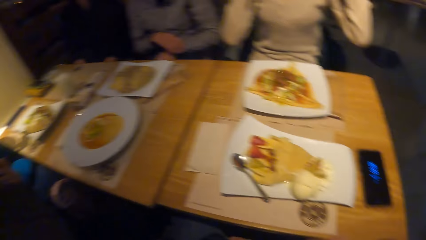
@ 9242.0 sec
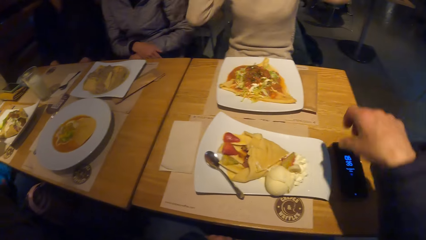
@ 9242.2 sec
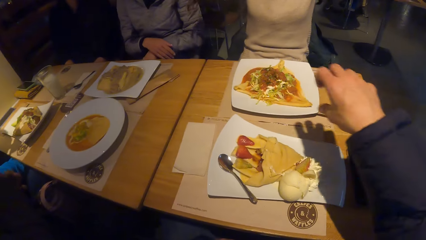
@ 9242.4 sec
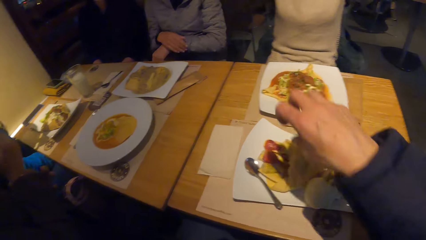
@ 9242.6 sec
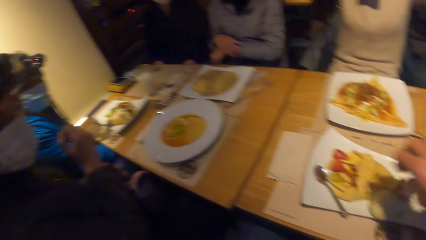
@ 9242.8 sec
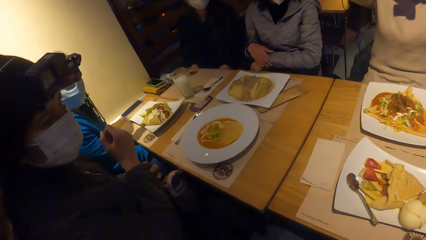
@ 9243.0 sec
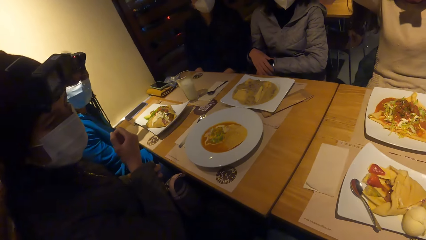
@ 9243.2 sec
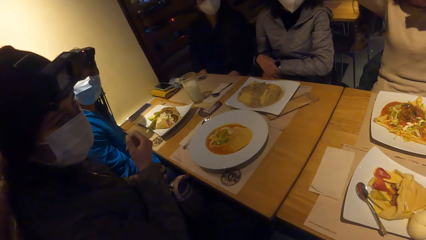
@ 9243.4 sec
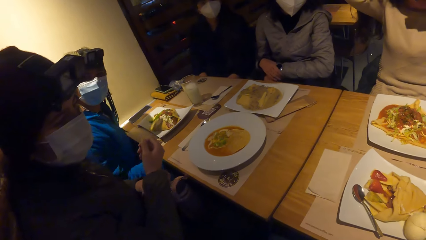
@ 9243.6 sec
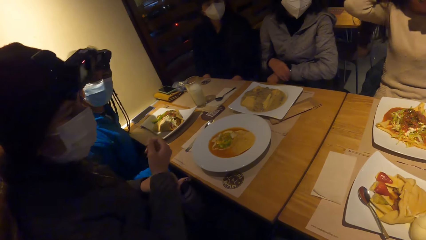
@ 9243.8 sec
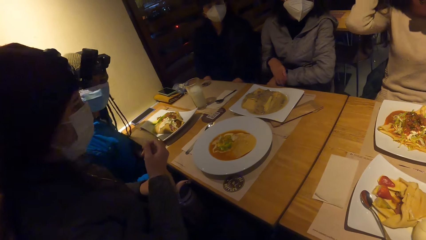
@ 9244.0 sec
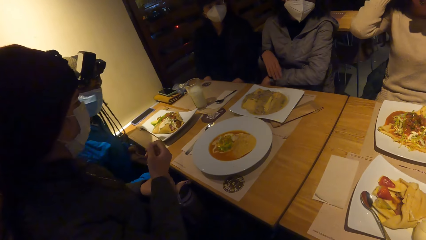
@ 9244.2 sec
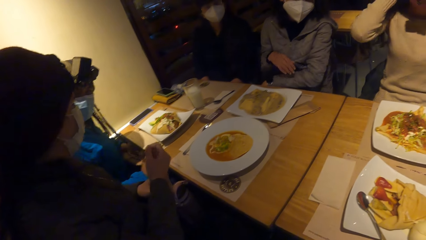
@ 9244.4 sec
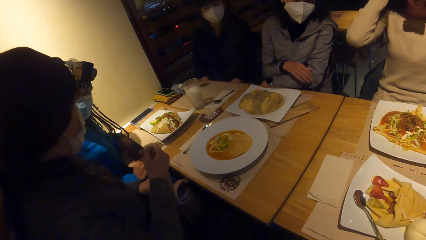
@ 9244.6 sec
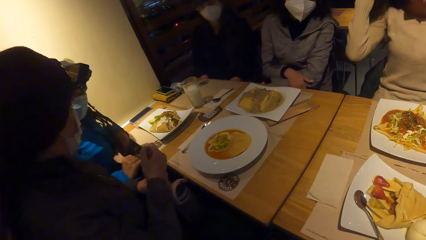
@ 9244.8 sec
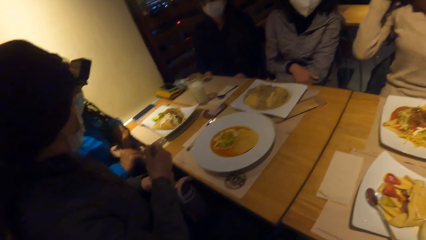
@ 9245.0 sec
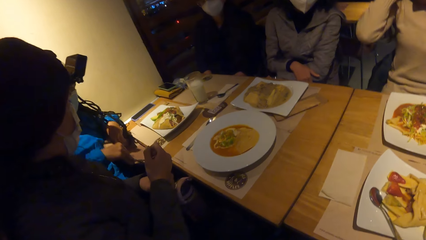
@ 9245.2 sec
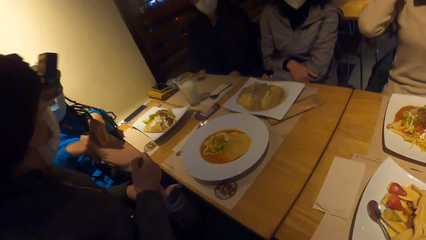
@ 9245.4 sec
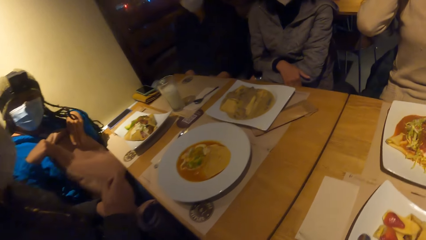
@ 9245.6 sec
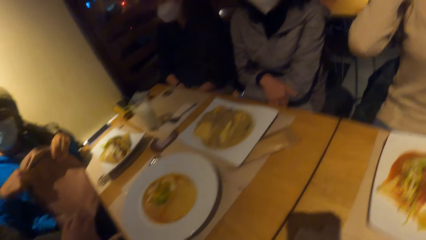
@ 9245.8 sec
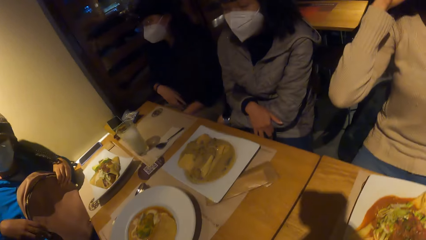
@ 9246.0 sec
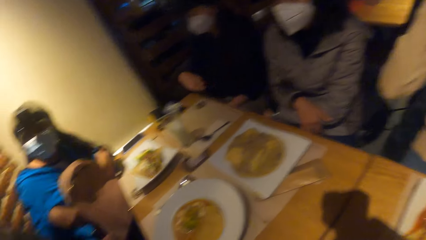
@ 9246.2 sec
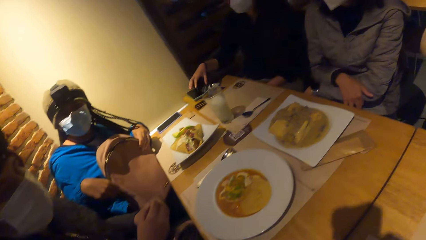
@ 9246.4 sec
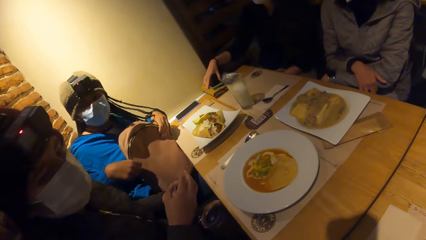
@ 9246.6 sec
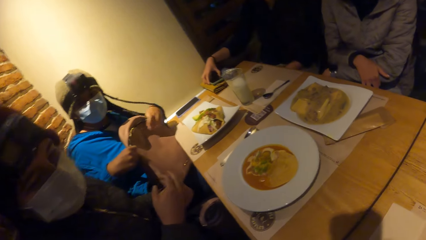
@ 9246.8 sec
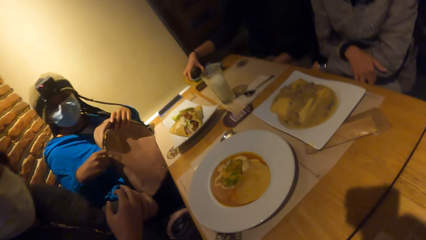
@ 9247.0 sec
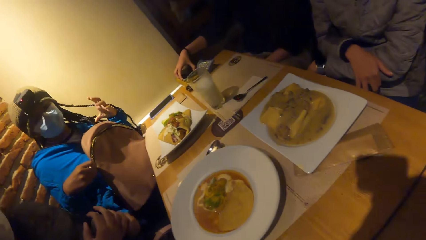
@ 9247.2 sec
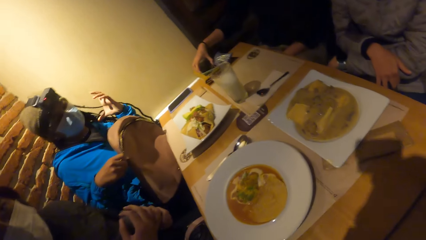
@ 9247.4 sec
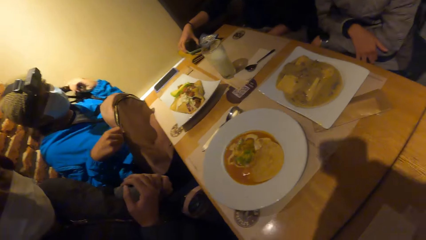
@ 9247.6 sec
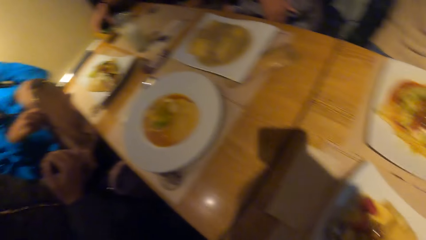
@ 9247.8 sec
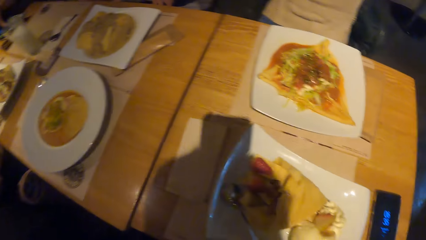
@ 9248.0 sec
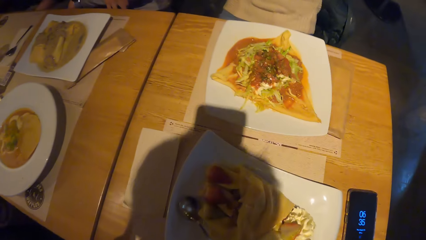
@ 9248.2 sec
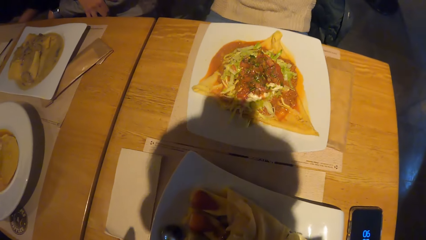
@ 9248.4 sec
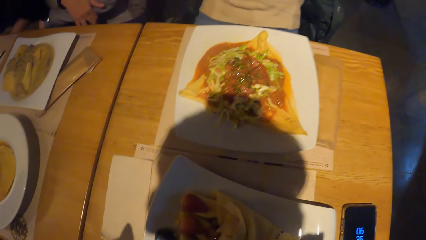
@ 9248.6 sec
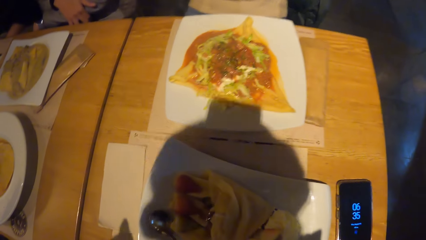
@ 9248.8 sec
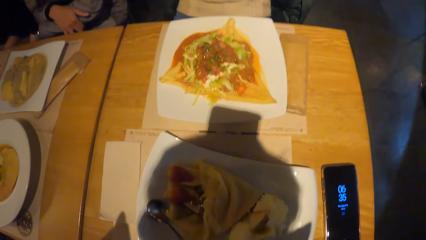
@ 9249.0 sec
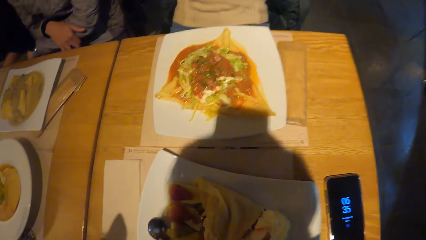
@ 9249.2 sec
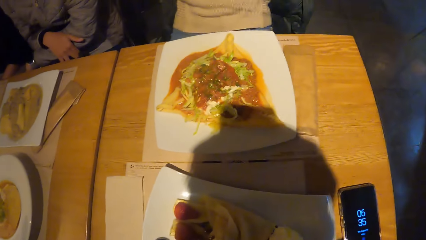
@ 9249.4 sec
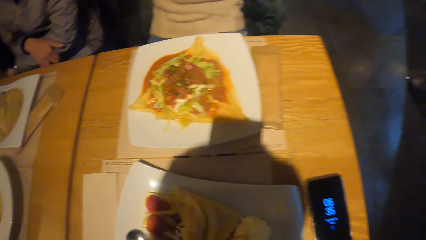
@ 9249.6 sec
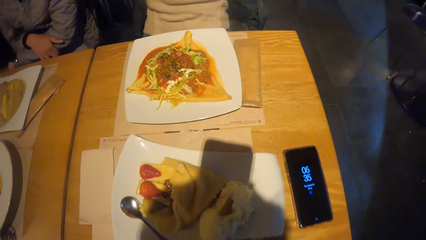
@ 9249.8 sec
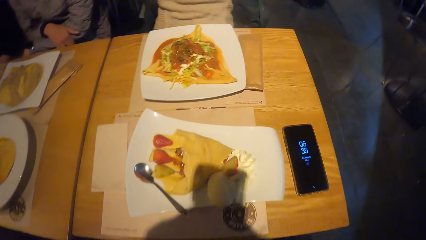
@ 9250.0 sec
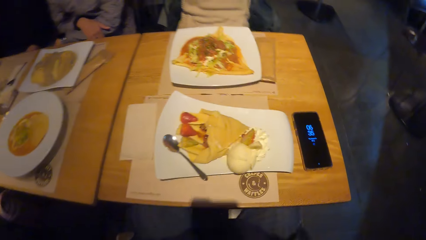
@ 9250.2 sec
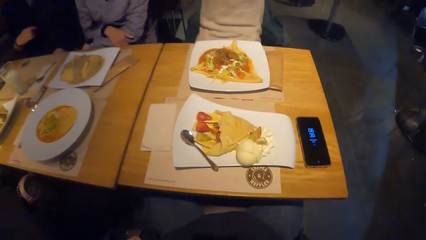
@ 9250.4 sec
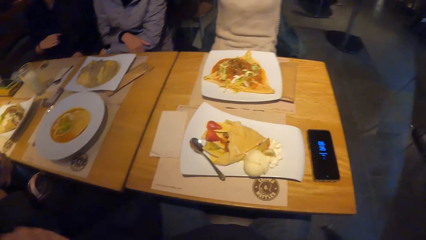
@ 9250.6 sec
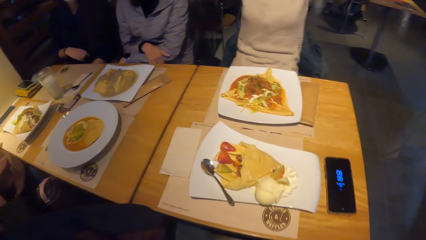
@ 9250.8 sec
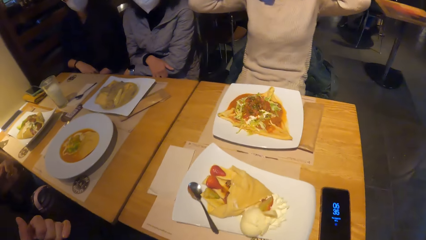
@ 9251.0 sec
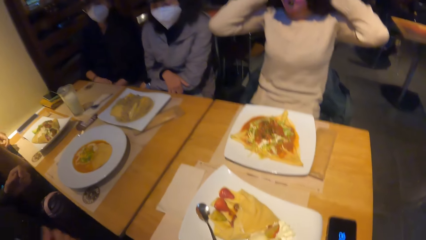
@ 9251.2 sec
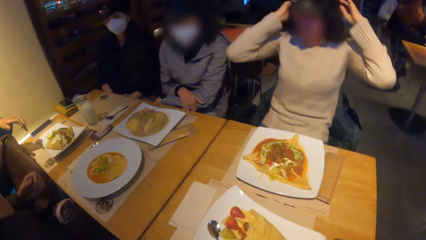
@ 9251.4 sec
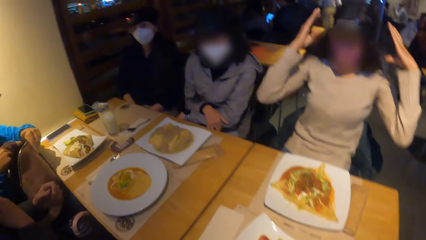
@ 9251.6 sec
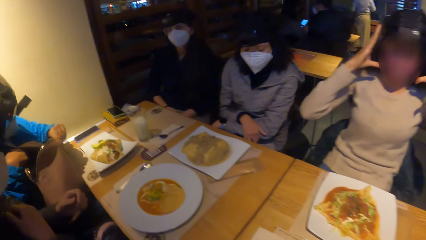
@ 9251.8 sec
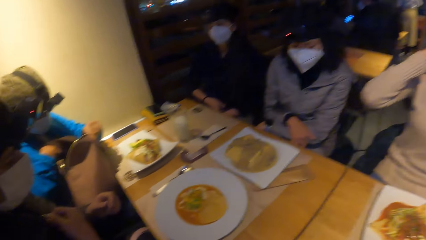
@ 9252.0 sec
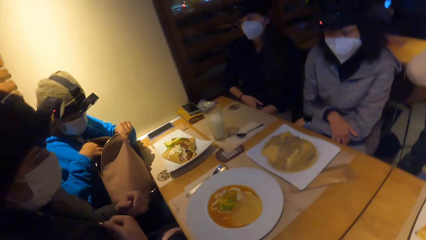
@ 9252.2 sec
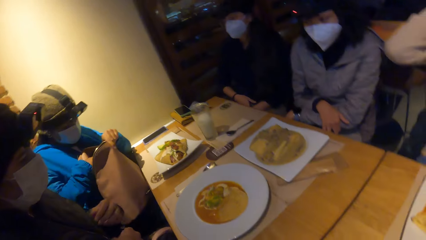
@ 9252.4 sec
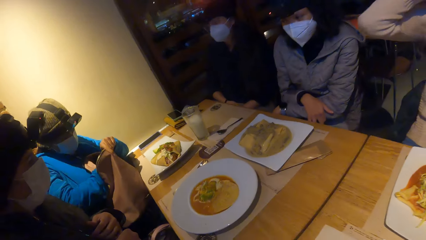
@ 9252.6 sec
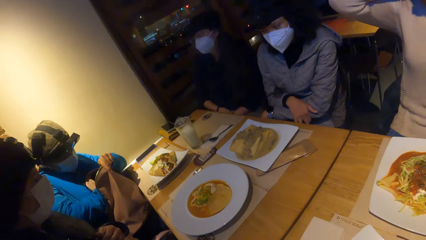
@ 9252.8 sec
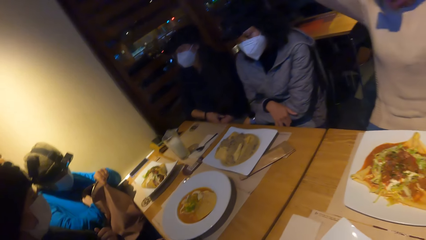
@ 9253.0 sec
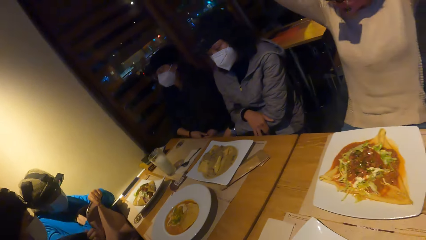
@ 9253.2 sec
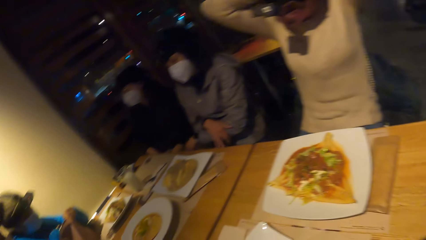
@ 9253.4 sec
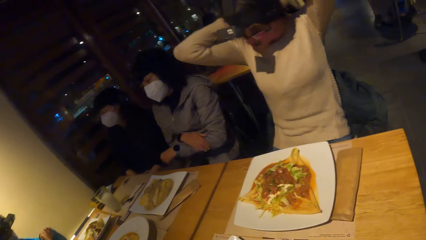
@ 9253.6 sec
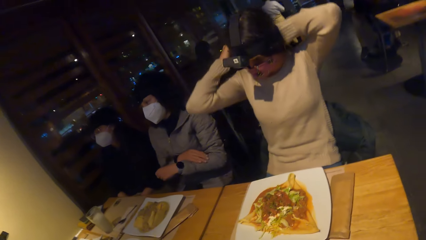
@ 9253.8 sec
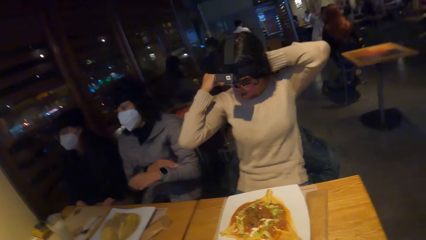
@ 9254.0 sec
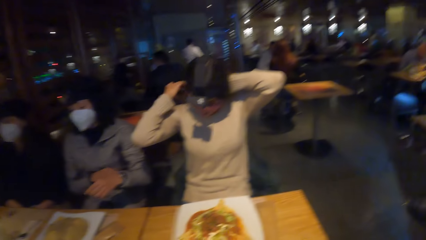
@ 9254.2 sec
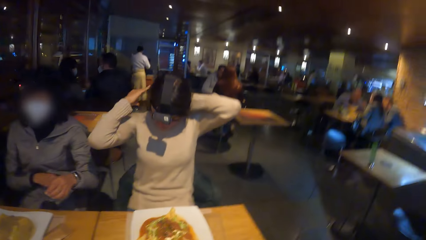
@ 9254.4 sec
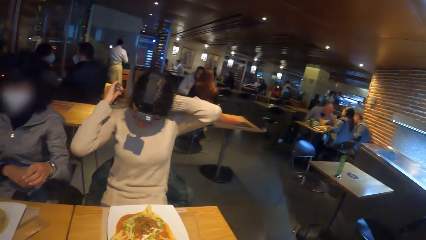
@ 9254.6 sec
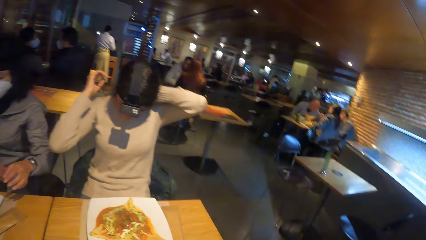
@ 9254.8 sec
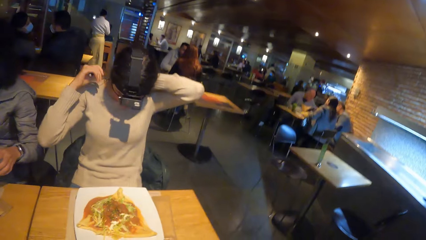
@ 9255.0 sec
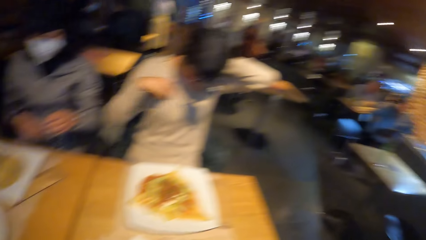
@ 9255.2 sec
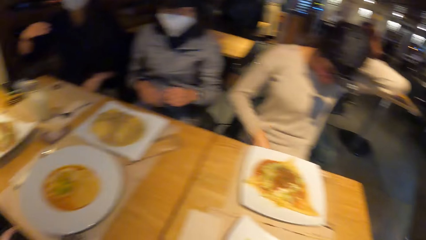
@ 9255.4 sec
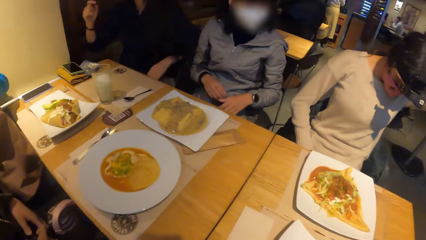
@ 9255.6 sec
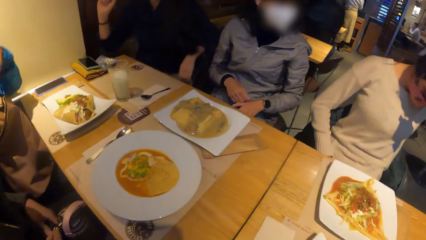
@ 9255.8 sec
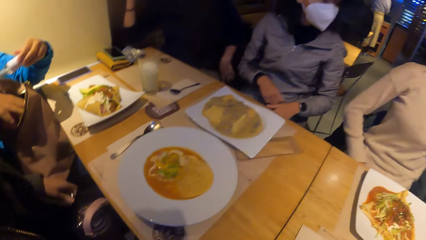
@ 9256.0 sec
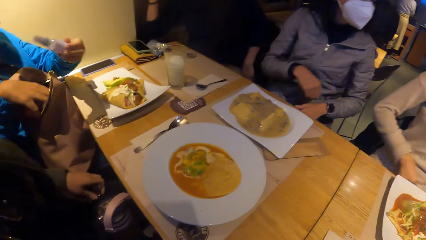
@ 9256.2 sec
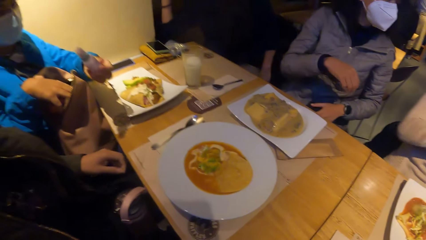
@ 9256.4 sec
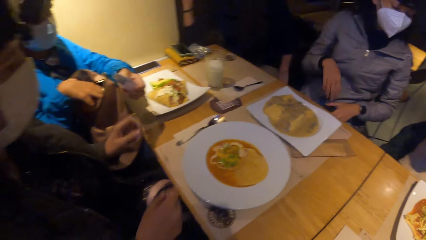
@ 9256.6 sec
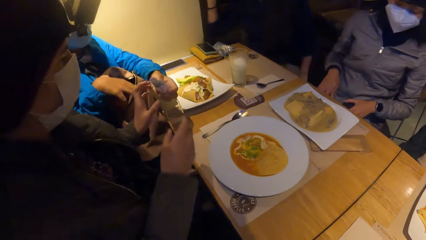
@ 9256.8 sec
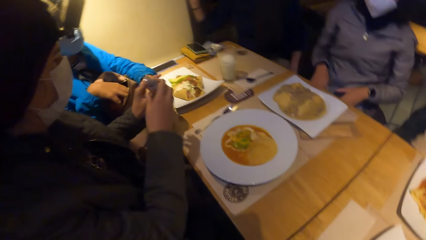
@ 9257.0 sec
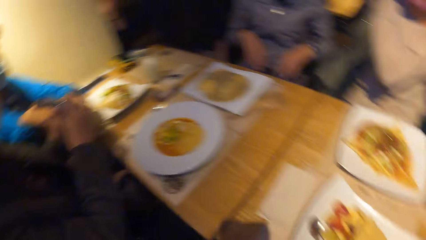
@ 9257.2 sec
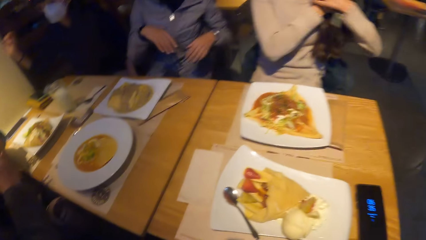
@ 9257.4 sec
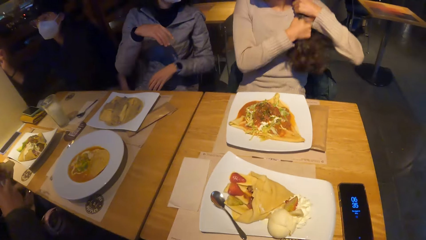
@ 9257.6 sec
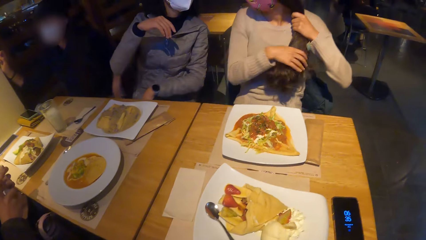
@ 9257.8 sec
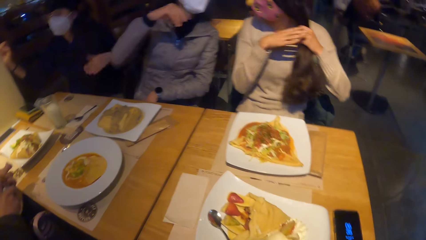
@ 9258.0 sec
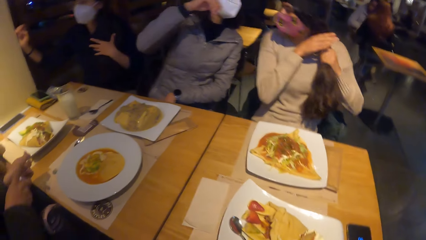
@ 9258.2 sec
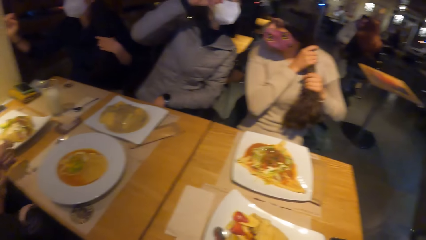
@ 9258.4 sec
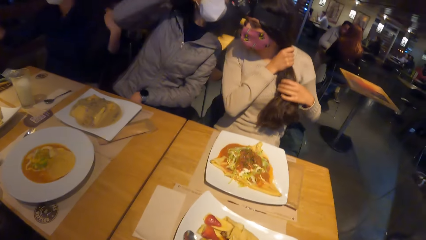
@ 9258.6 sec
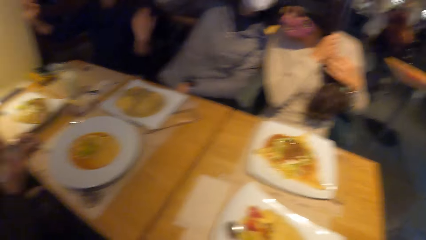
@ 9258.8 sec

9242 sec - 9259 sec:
The camera wearer interacts with the group of people. A person holds his phone. A woman picks up a paper bag from her lap with her hands and holds the bag with both hands. Another woman touches a phone on a book on the table with her right hand. Another person holds the phone with the right hand. The first woman opens the bag in her hands and dips her right hand in the bag. A third woman holds her hair with both hands. The first woman holds a sanitizer with her left hand and removes the bottle from the bag. A fourth woman takes the sanitizer from the first woman with her hands.
